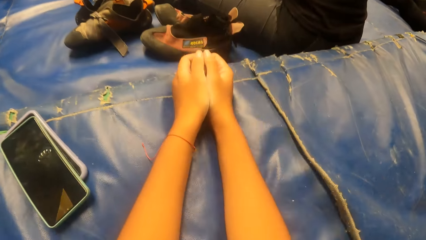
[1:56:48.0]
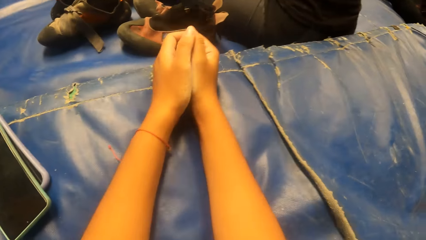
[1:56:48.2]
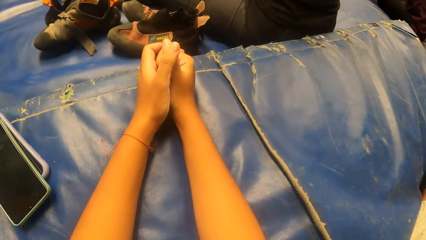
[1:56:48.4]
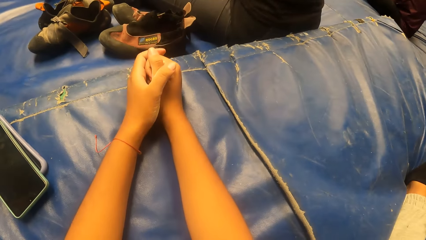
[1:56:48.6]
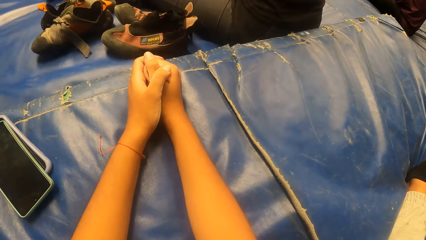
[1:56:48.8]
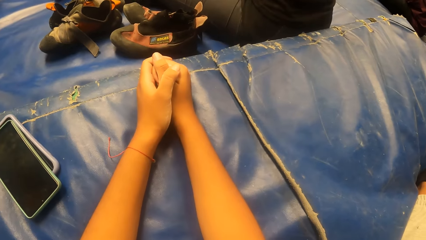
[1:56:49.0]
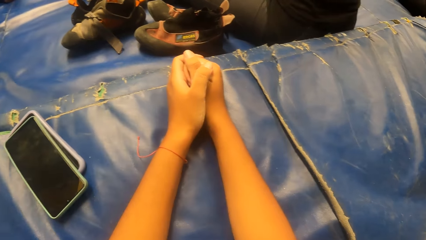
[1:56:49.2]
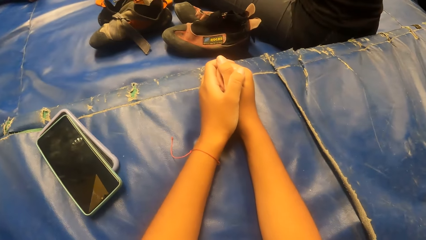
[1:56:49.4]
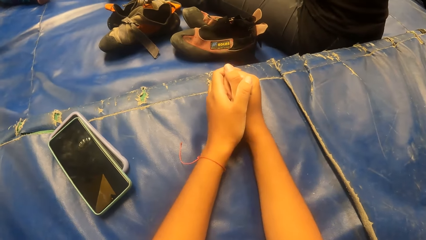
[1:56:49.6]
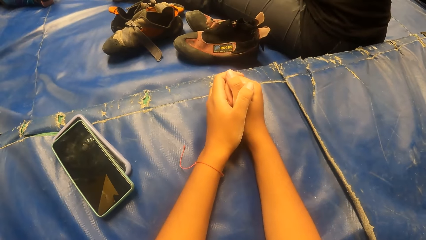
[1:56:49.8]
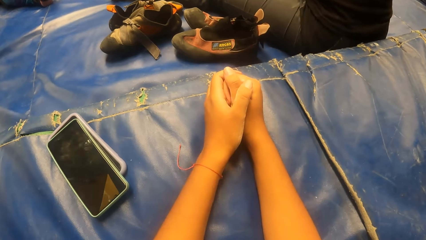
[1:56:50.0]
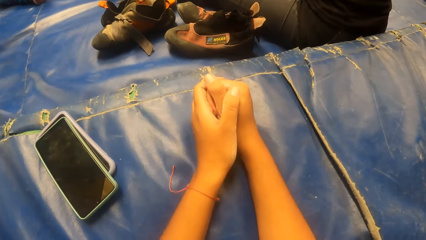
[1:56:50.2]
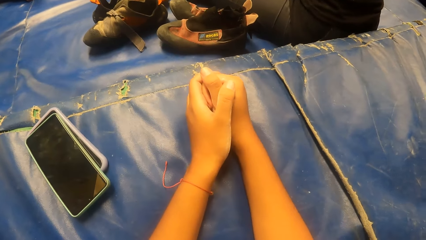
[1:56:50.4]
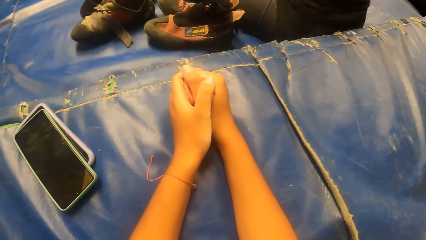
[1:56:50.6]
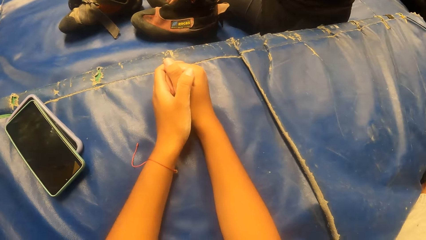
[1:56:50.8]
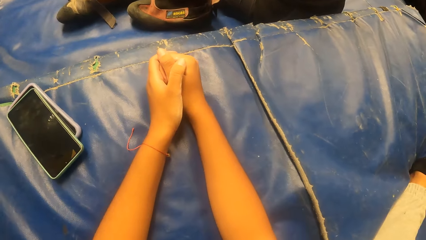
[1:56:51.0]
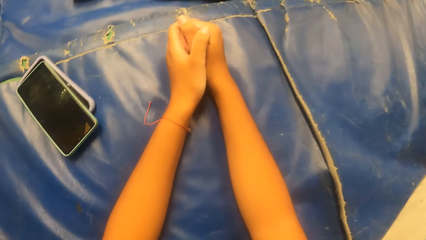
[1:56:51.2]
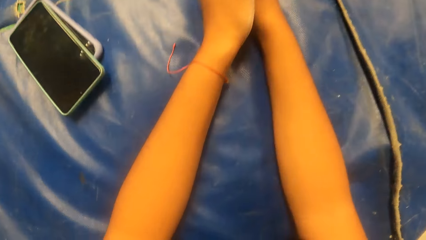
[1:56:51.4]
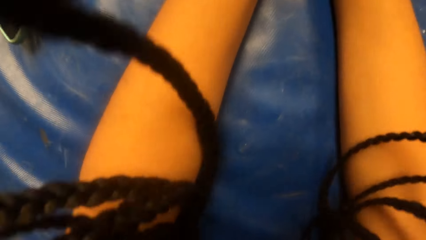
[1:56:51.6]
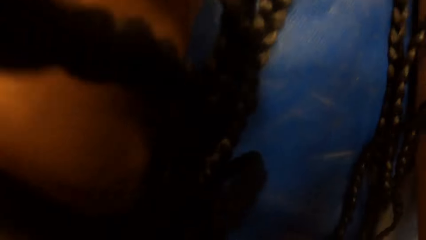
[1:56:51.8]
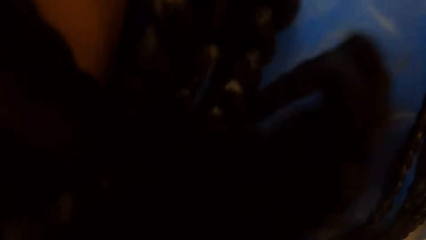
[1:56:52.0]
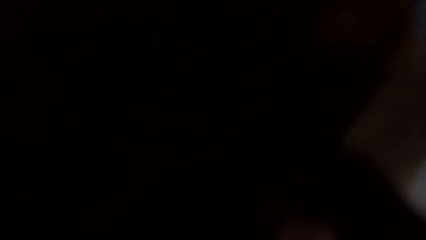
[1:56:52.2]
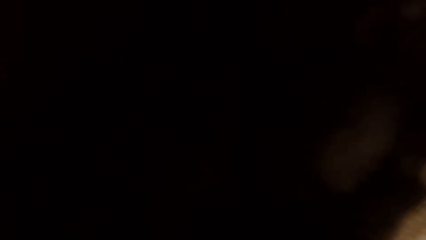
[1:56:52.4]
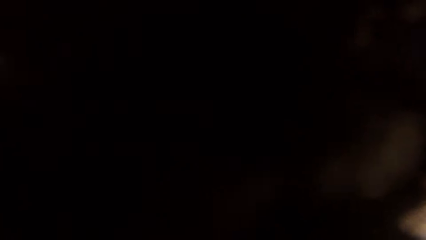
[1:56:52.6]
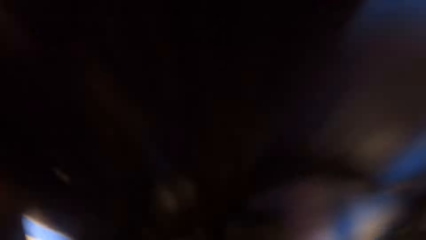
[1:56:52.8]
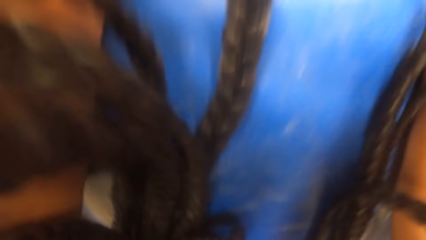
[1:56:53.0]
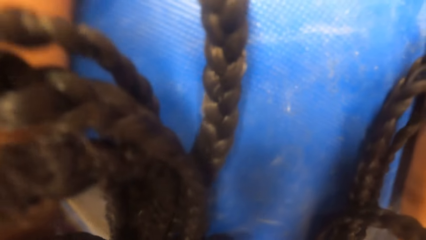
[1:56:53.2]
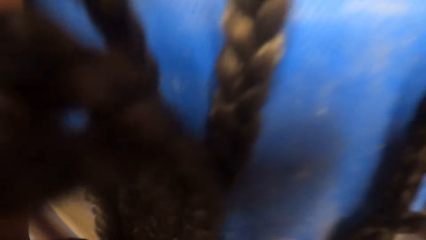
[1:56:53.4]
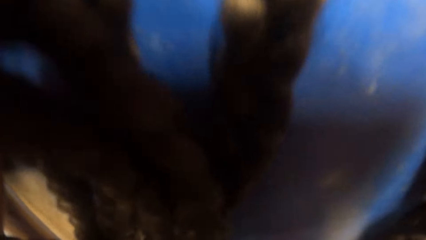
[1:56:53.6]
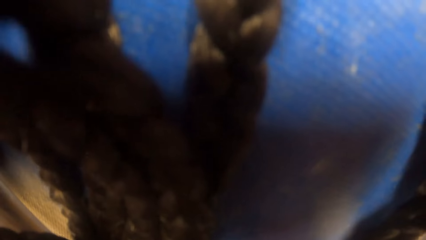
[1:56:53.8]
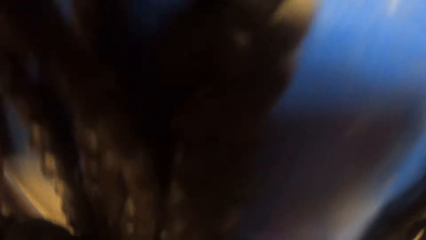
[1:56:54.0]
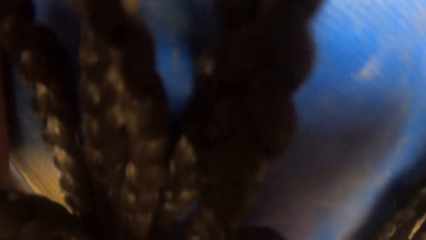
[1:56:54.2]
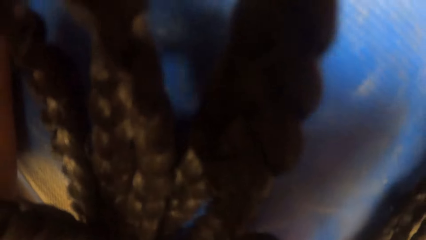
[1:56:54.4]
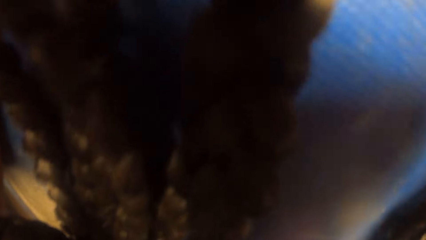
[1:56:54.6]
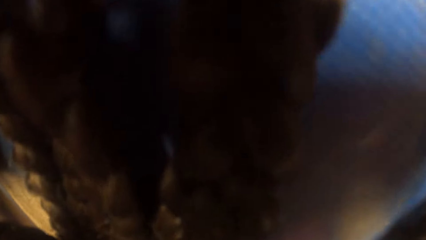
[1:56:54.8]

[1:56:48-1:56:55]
The camera wearer puts her hands on fists.

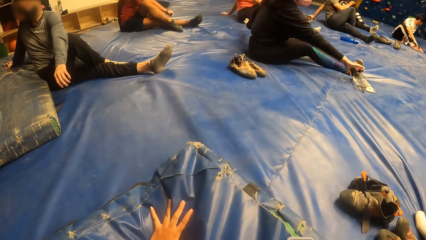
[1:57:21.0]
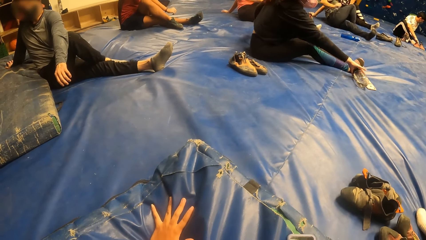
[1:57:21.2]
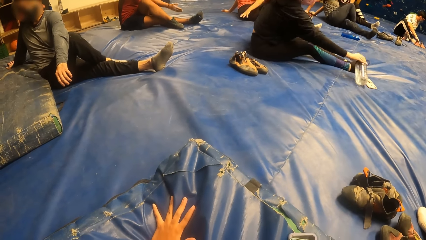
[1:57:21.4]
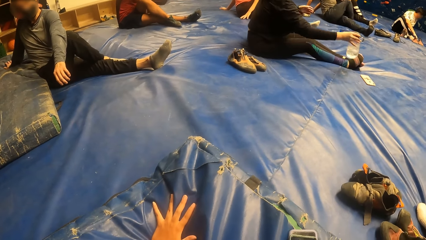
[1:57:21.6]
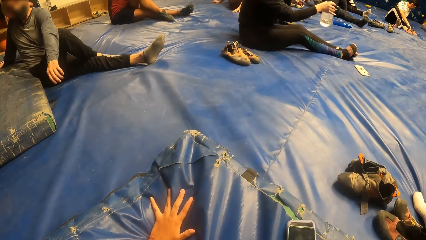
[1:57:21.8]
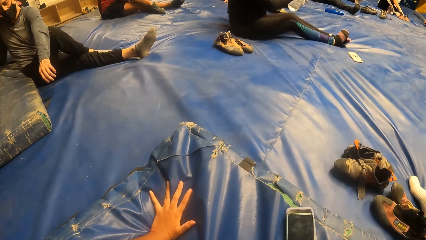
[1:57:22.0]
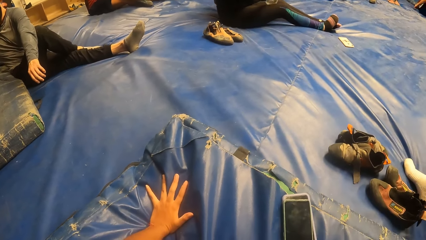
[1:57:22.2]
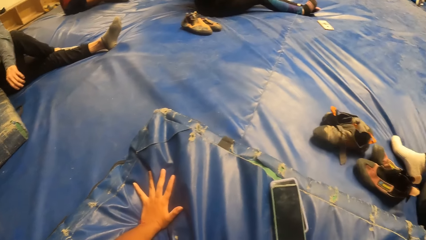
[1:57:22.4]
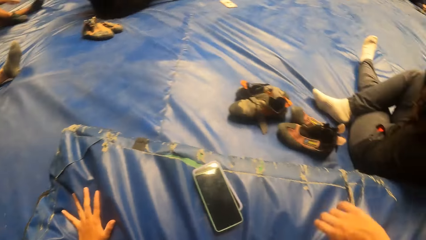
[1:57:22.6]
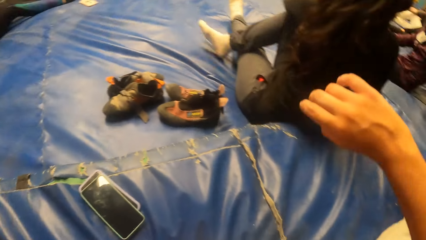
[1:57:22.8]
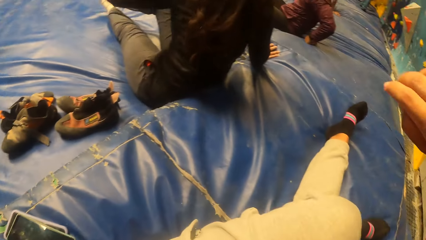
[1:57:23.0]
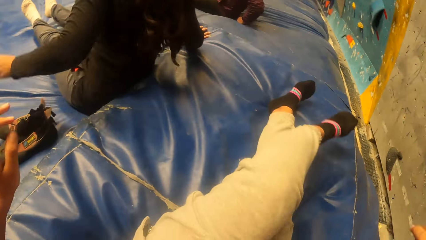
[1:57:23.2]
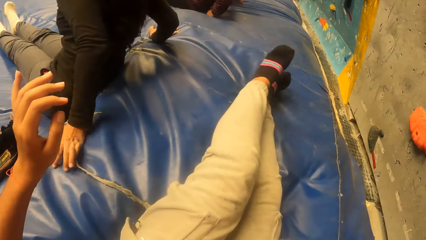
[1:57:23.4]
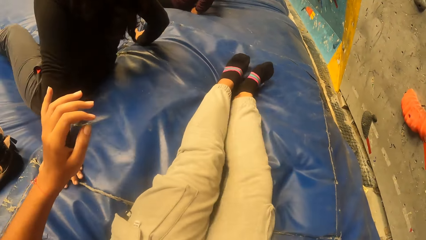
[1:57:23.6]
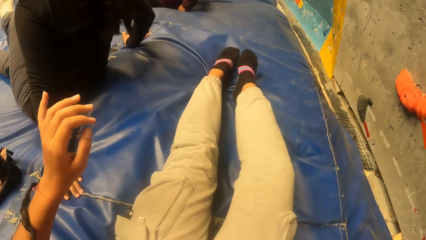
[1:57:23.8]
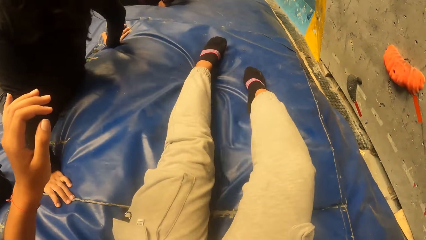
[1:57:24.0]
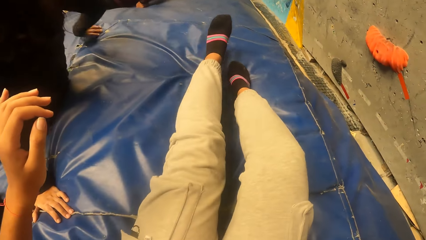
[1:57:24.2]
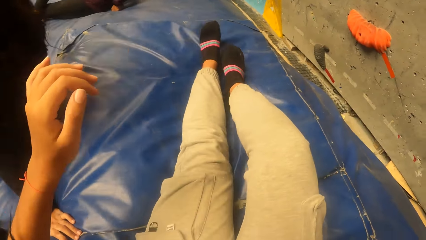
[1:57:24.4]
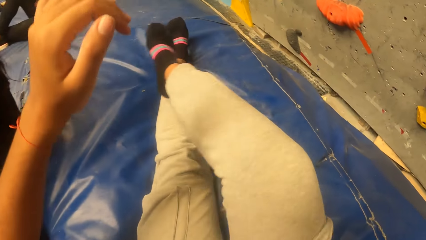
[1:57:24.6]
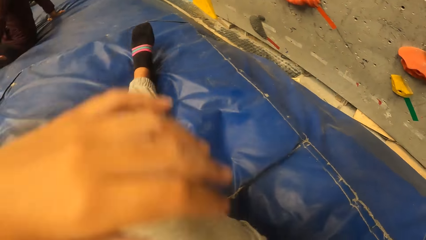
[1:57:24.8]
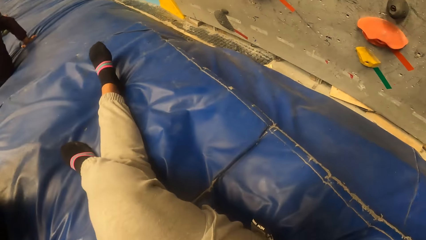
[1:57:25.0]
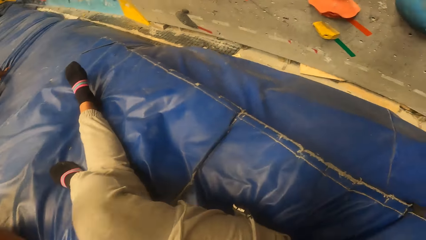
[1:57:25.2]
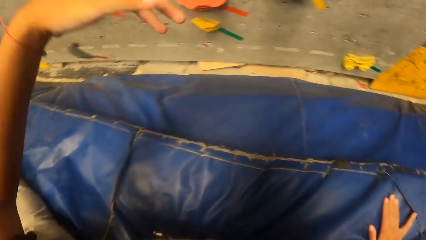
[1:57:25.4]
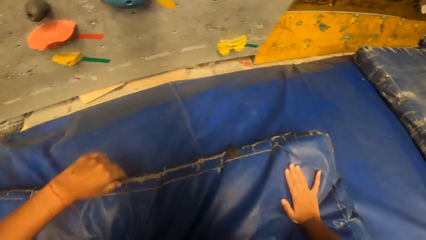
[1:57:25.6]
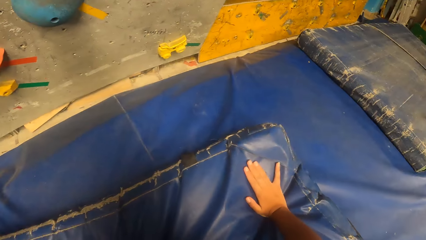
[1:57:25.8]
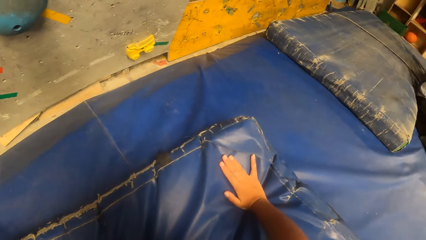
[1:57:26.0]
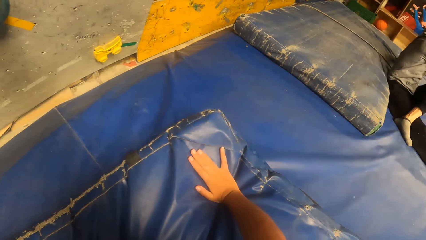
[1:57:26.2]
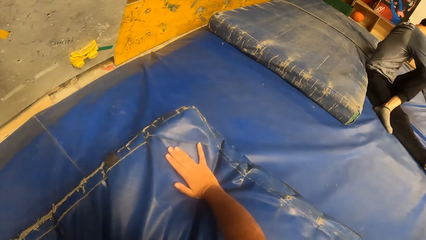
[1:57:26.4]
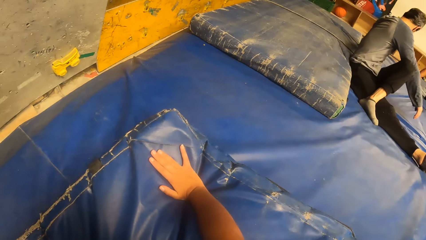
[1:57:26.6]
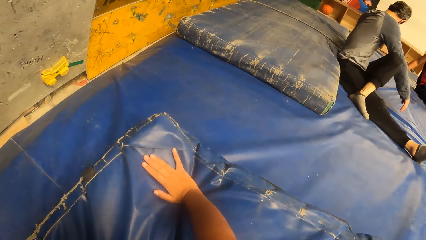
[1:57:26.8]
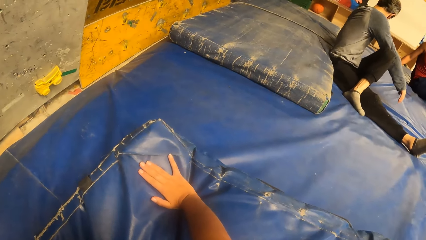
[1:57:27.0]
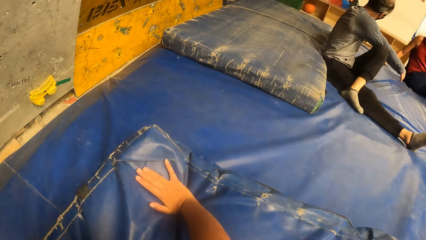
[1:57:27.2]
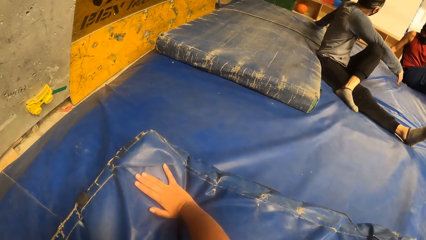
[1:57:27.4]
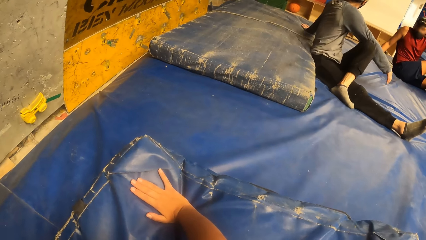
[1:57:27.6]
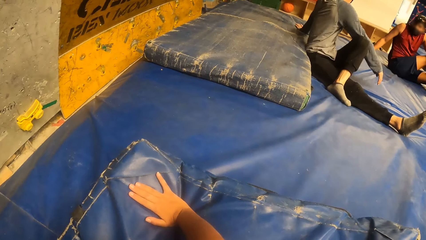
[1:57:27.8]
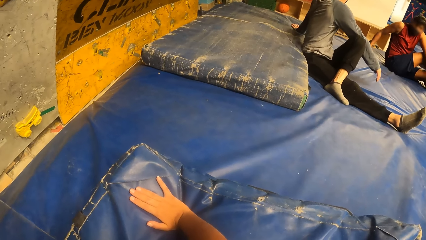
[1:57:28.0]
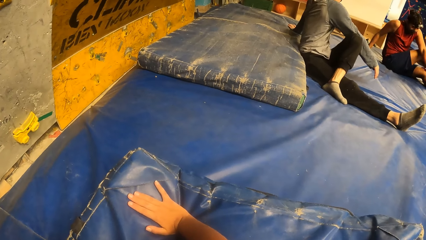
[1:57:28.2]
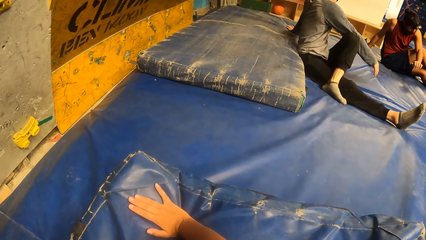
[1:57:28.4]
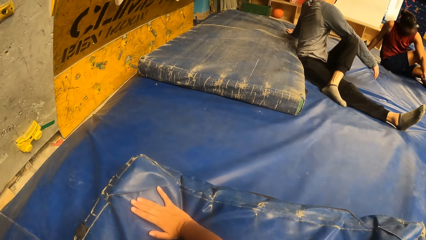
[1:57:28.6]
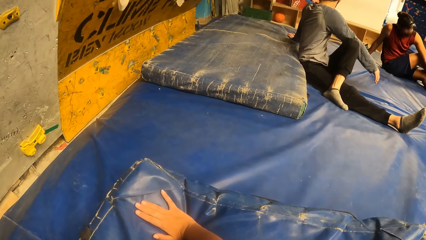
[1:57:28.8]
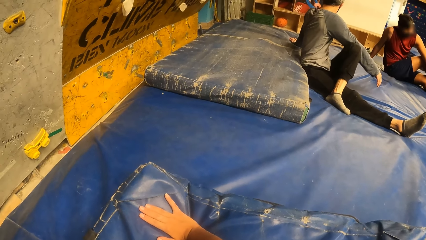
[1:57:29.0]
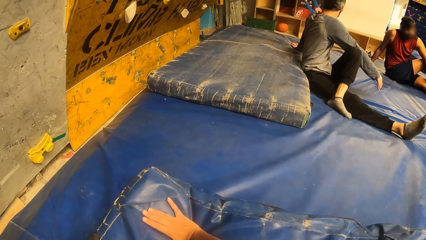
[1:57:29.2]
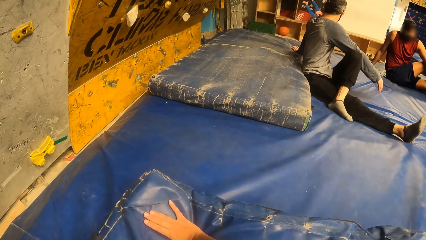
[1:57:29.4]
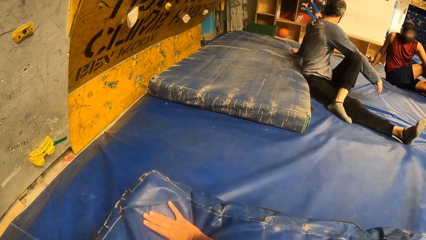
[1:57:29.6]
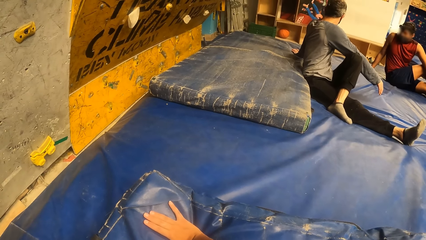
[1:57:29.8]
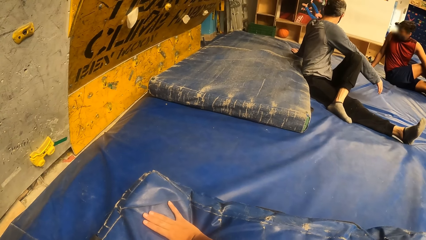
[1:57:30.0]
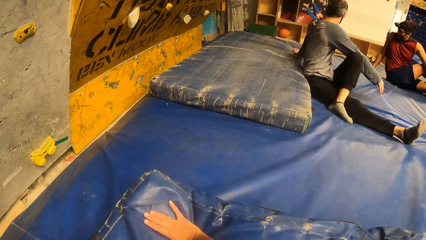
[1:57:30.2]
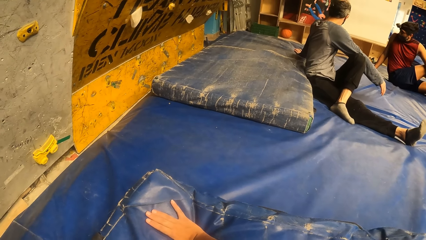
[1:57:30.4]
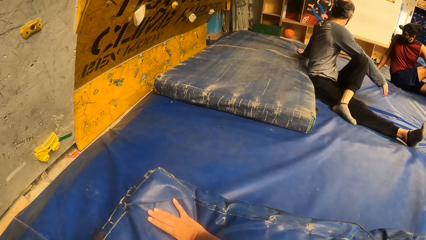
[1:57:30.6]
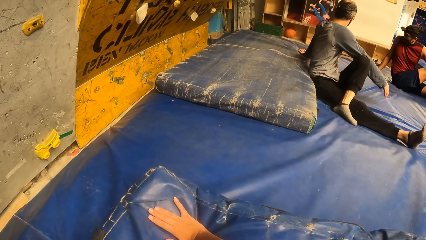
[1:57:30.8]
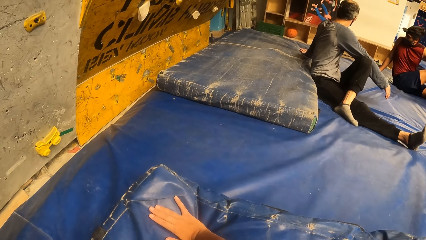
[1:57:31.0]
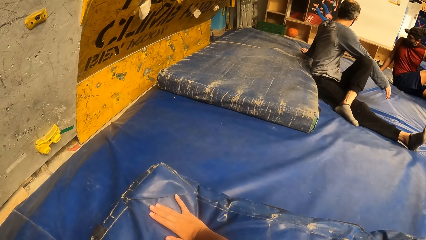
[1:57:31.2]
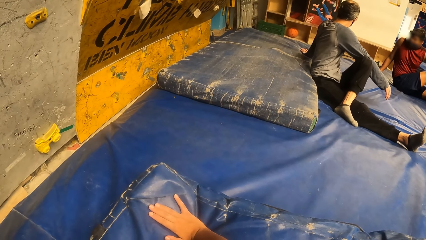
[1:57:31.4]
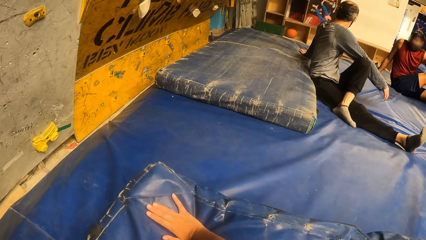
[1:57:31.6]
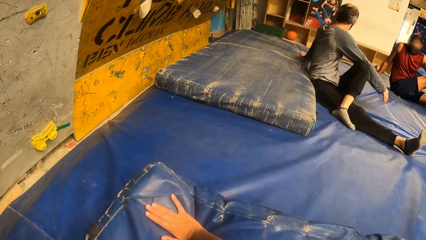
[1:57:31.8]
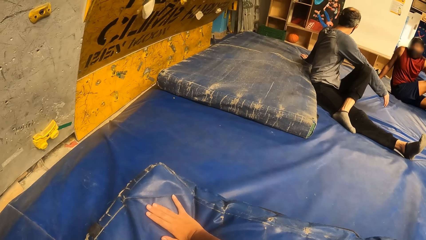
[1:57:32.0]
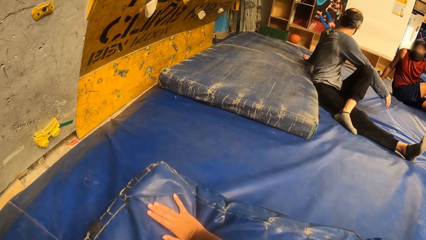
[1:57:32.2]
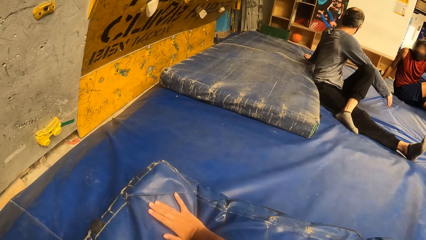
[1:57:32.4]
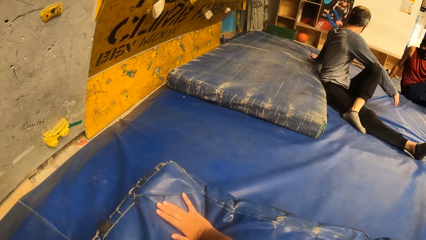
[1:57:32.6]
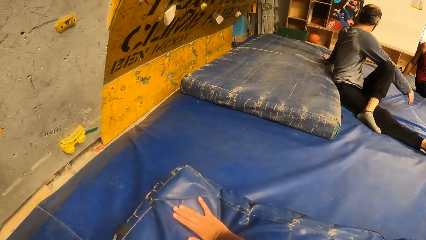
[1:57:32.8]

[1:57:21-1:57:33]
The camera wearer waves a hand in the air. They move the leg. They wave a hand in the air. They move the legs. They twist the legs. They stare around. They wave a hand in the air. They stare around.
